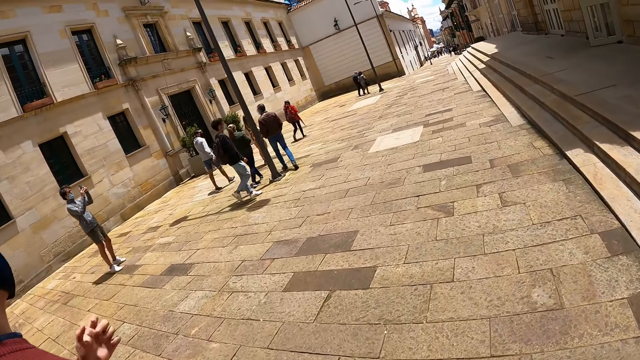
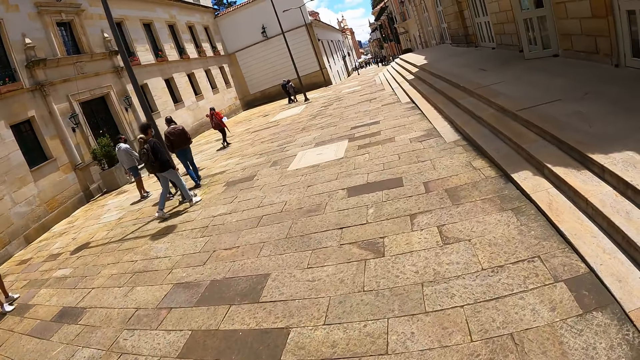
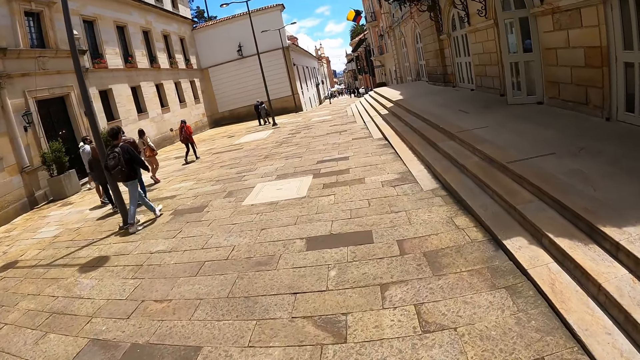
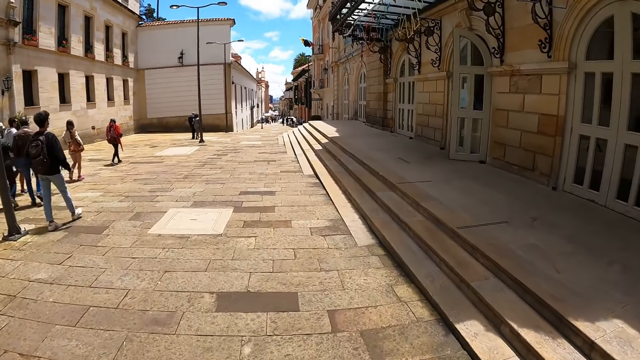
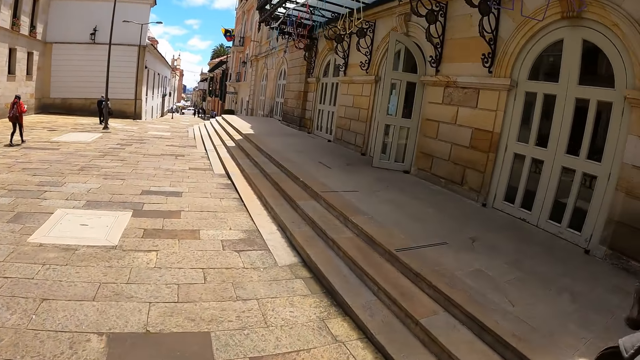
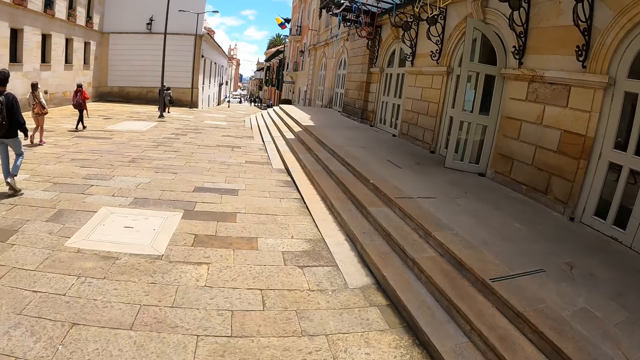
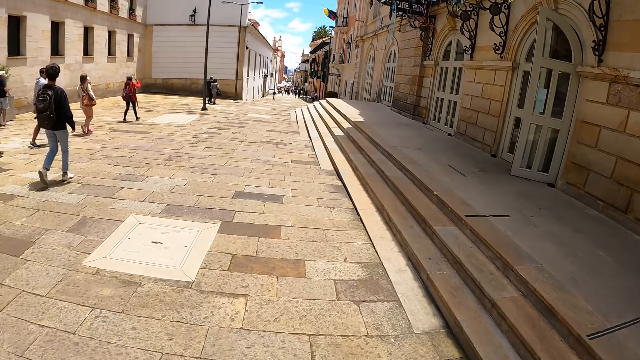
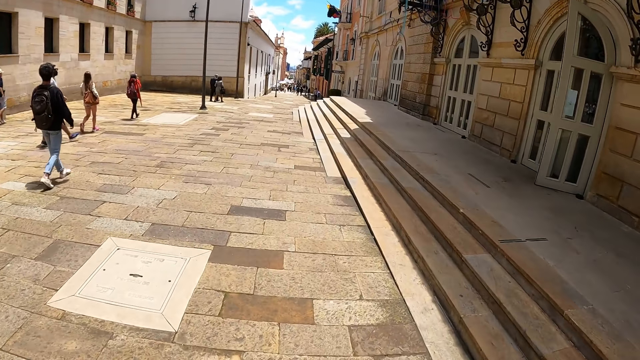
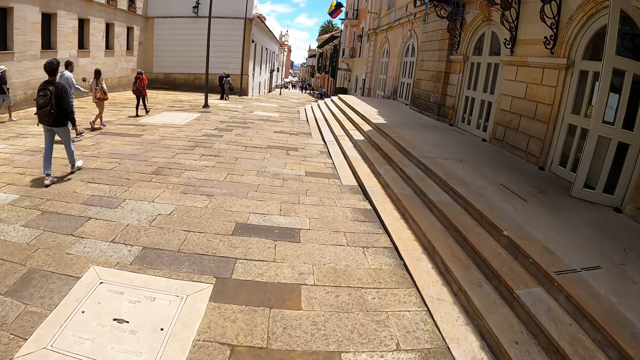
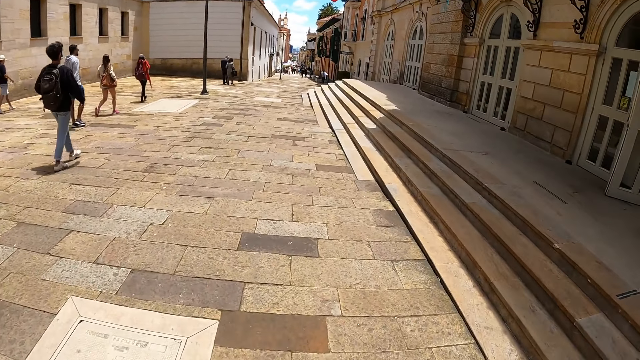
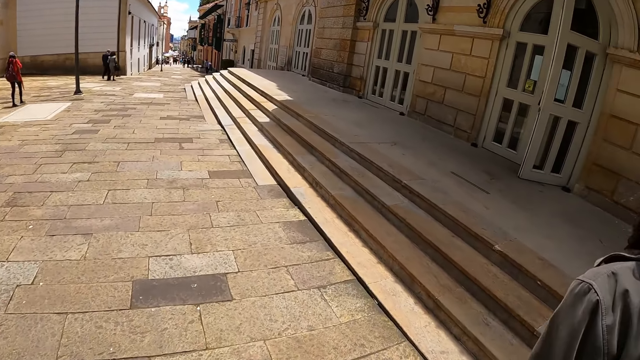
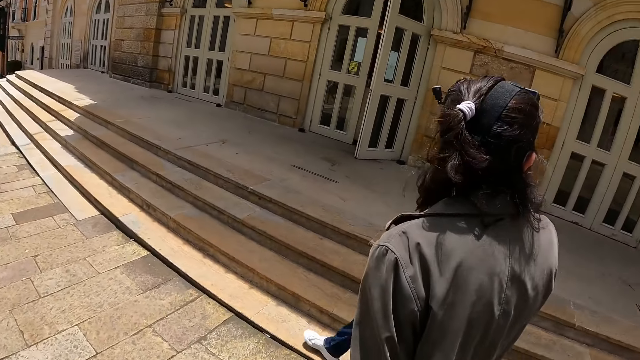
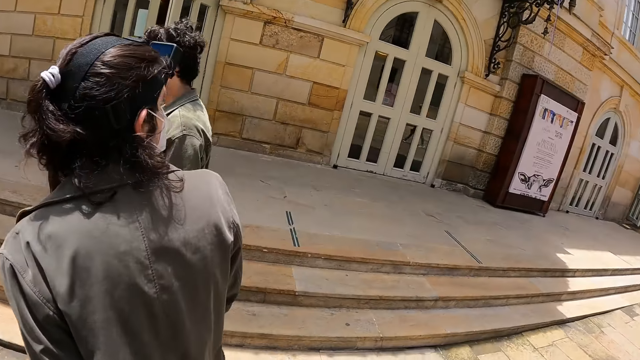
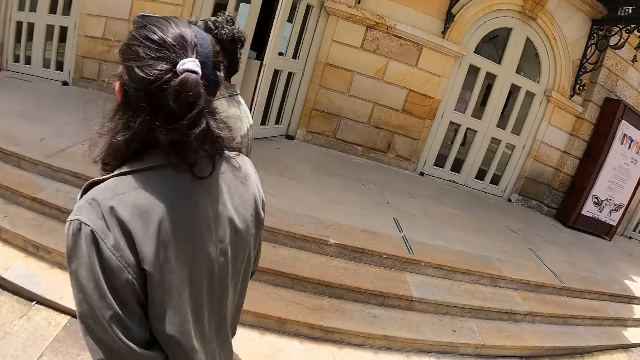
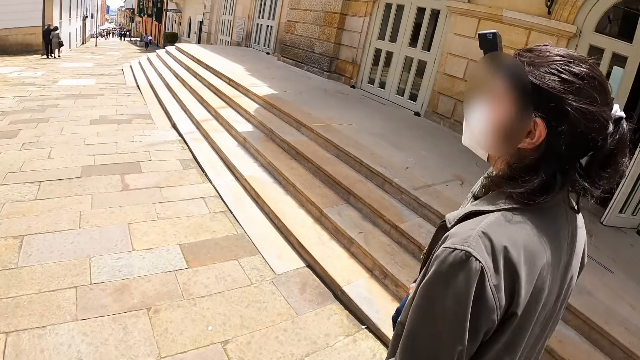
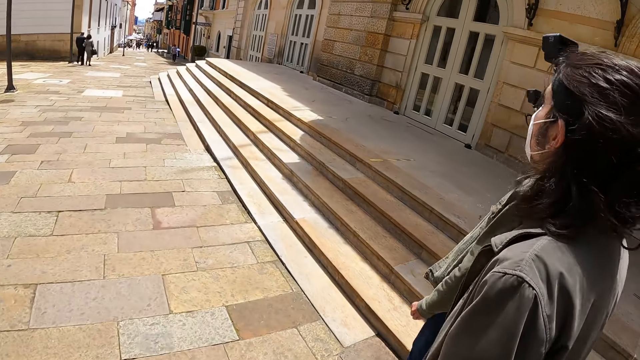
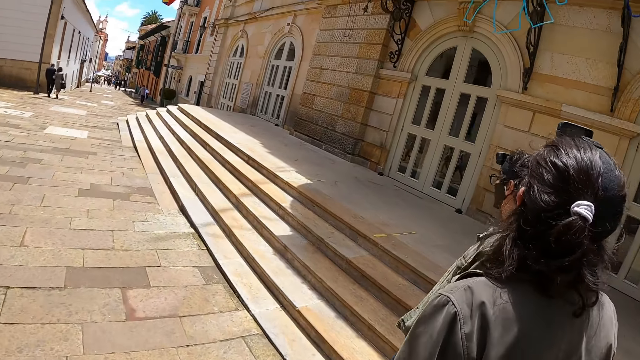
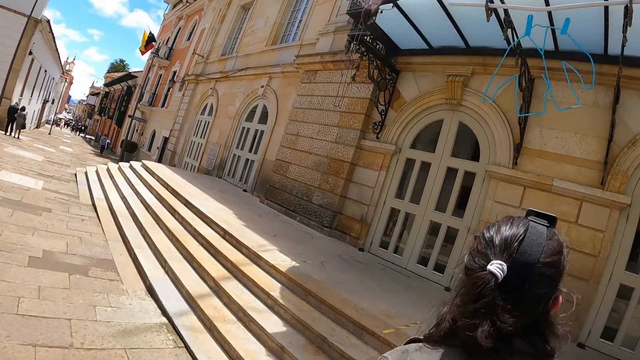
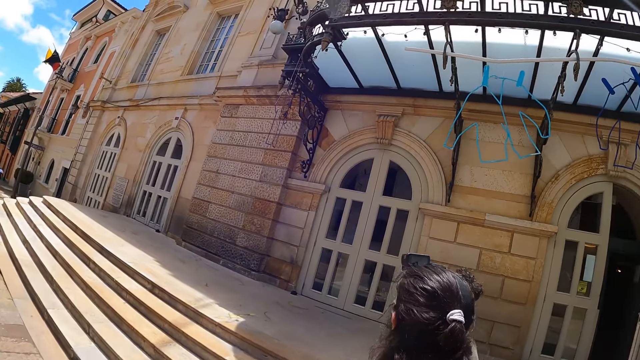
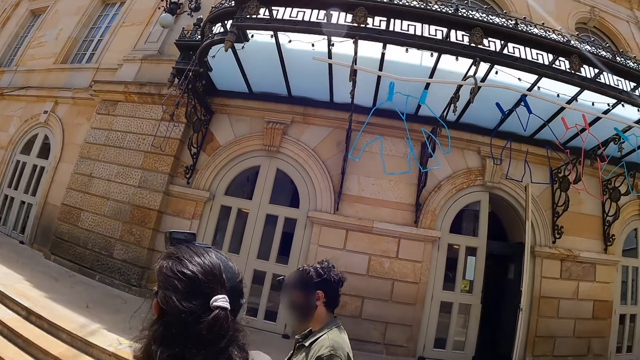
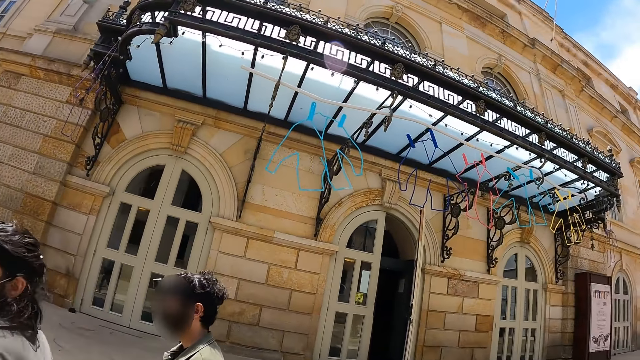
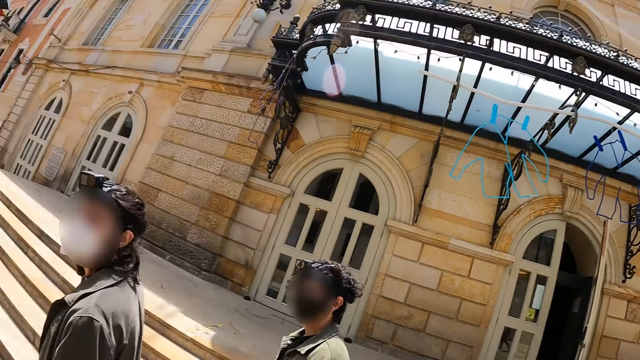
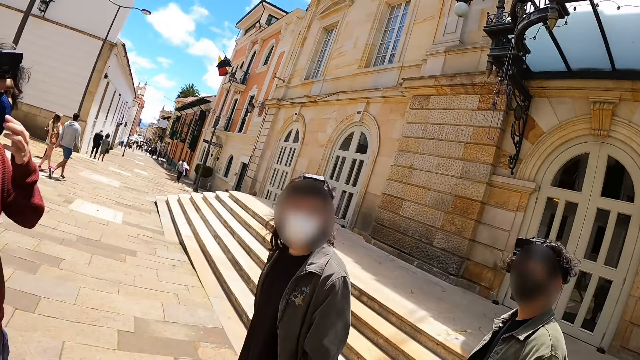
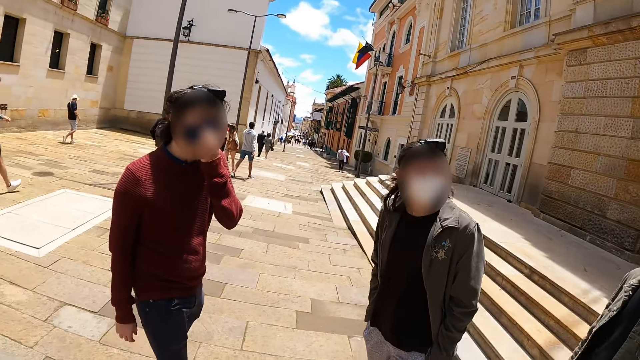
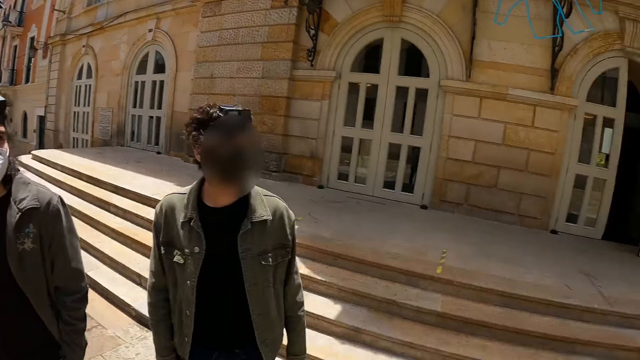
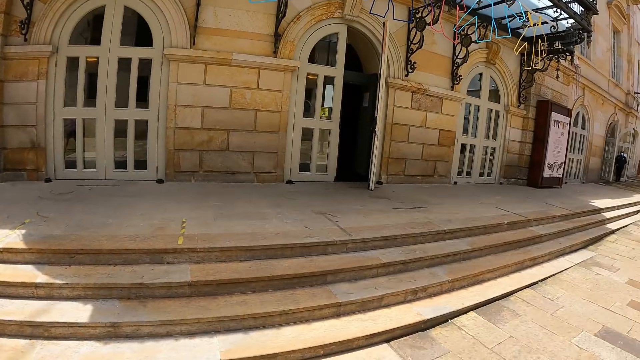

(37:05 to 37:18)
The camera wearer walks on the pavement. They look around the street. They look at a man. They walk on the pavement. They look at the buildings. They look at another man. They turn around.

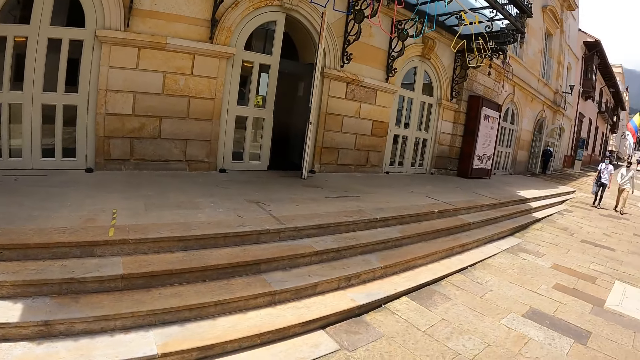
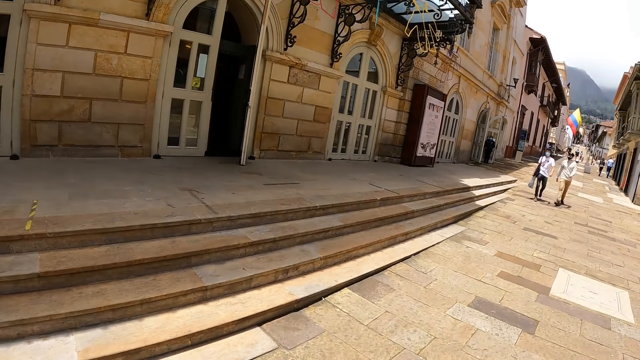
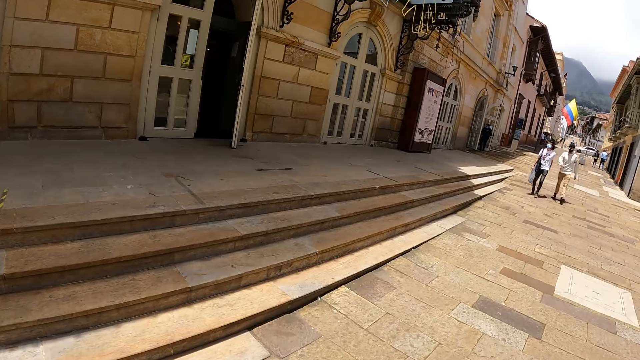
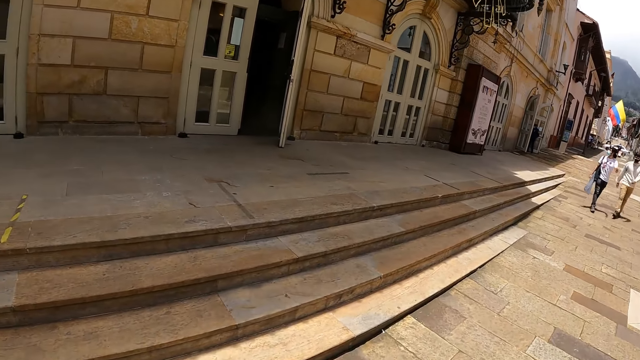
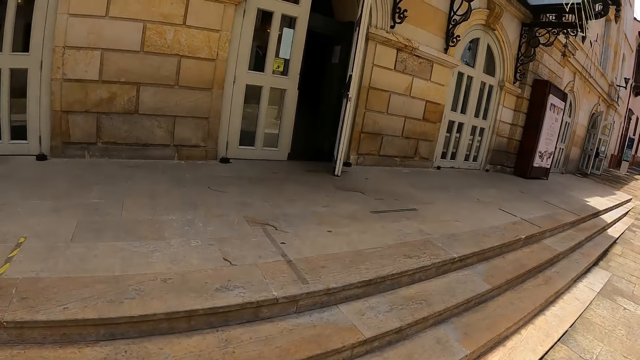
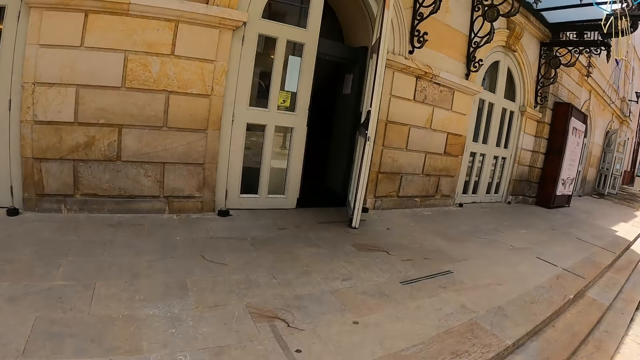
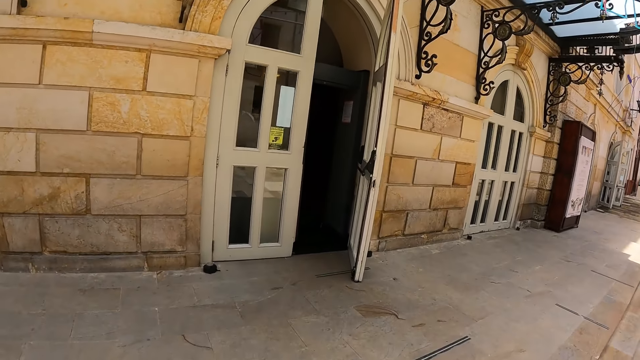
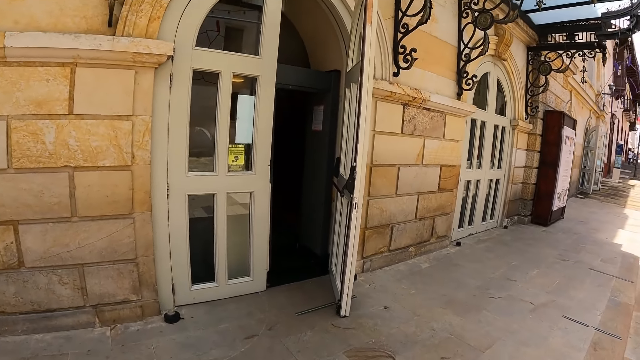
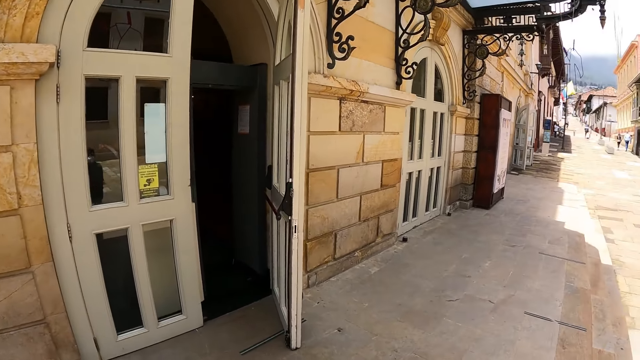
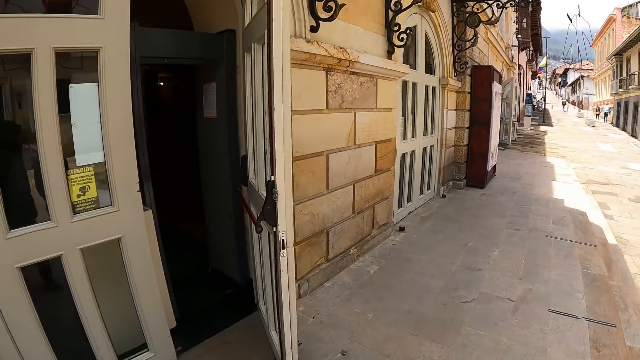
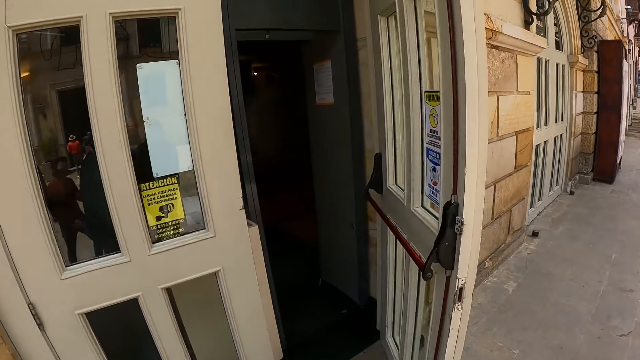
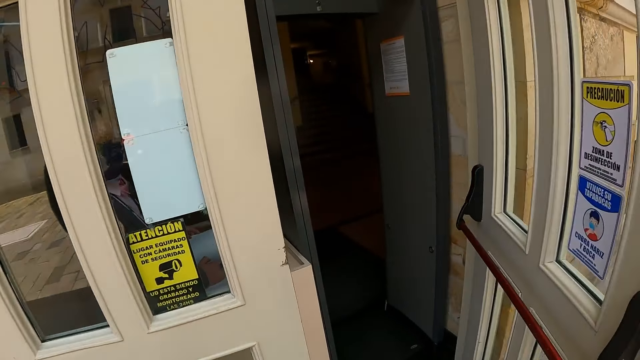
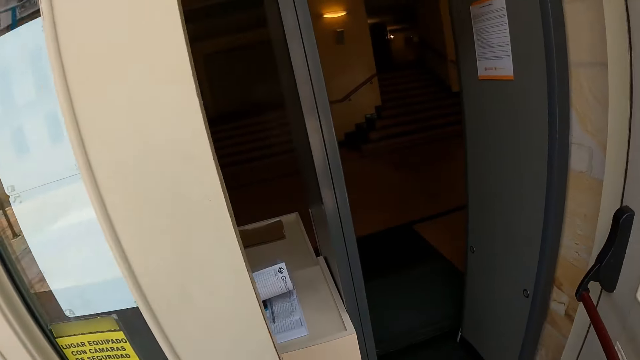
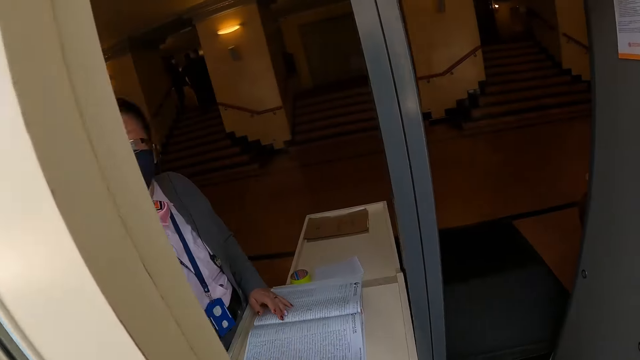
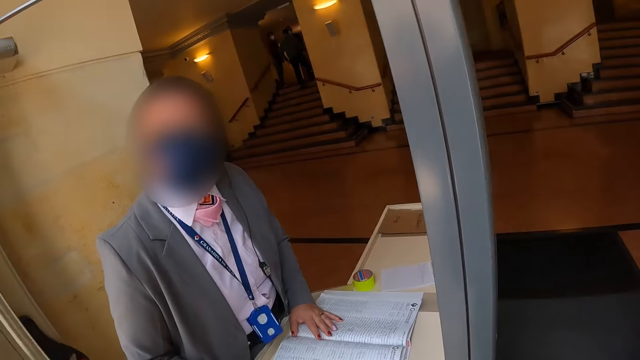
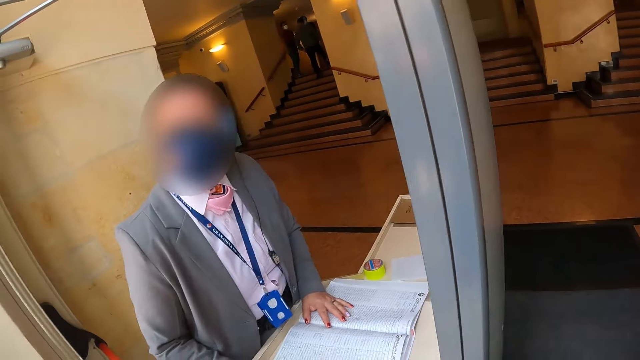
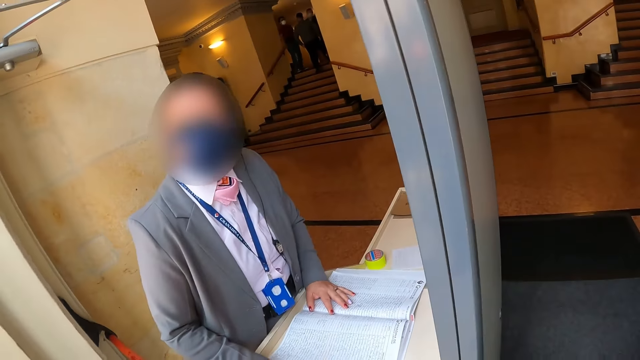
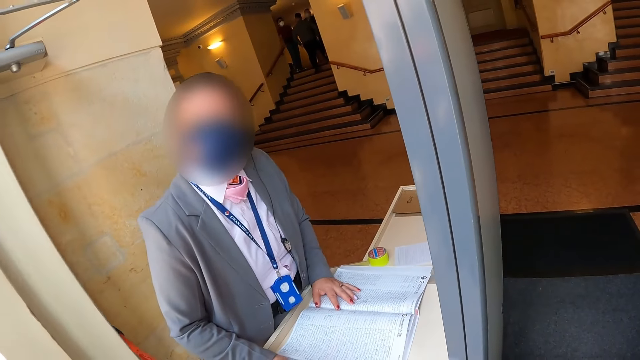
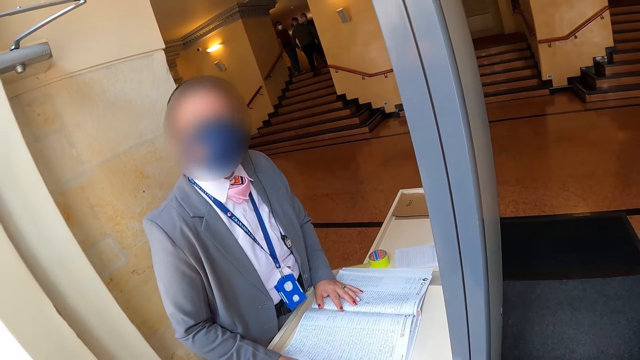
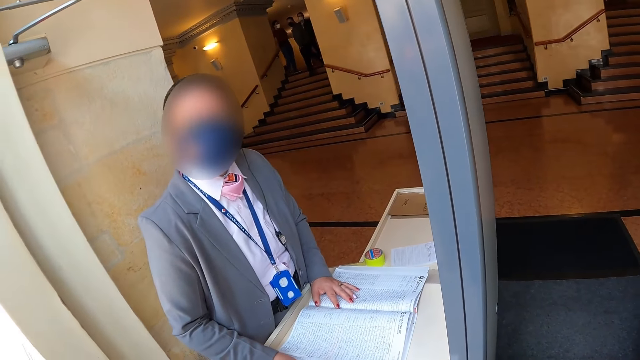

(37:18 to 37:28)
The camera wearer looks at the door. They walk to the door. They walk towards the building. They look at a lady and talk to the lady.
